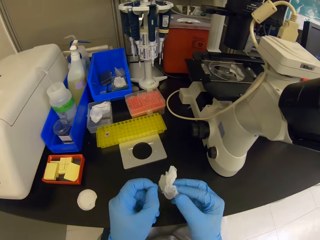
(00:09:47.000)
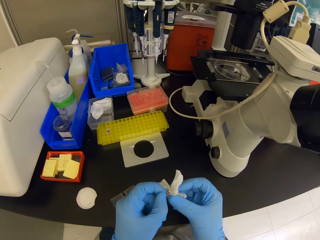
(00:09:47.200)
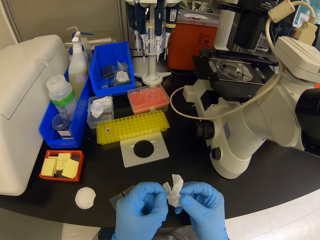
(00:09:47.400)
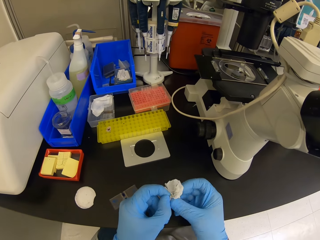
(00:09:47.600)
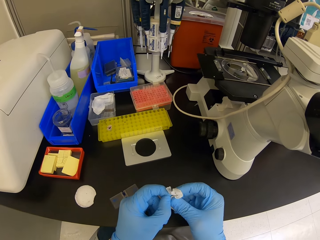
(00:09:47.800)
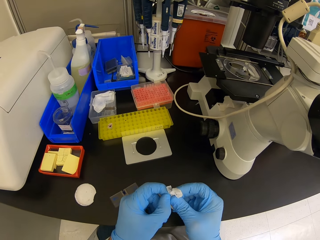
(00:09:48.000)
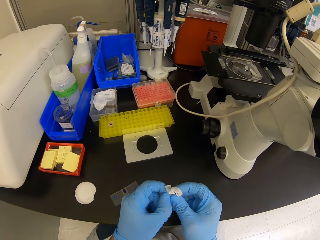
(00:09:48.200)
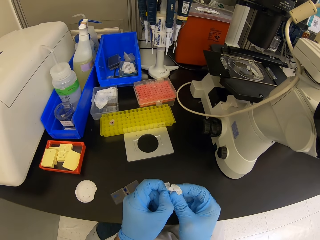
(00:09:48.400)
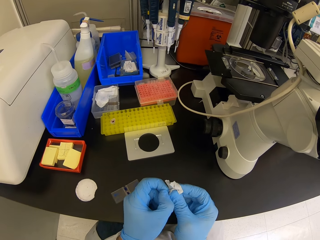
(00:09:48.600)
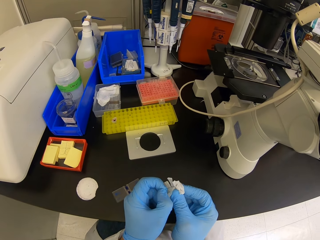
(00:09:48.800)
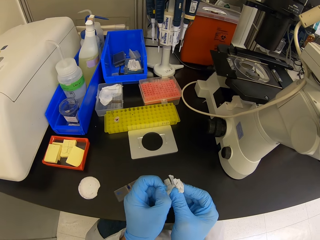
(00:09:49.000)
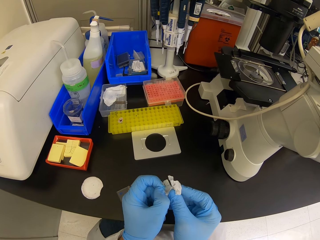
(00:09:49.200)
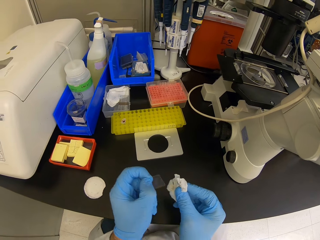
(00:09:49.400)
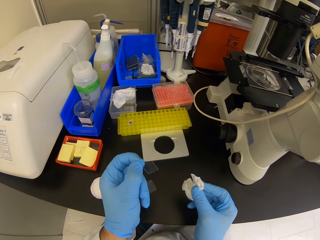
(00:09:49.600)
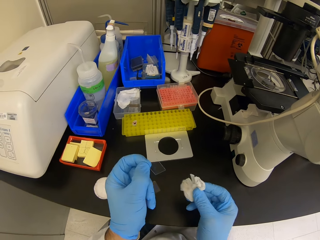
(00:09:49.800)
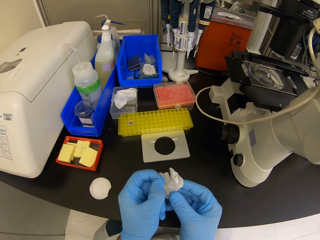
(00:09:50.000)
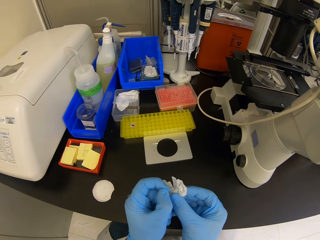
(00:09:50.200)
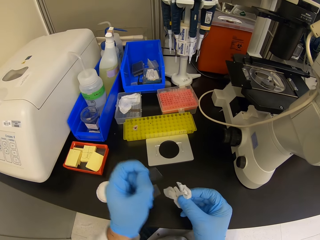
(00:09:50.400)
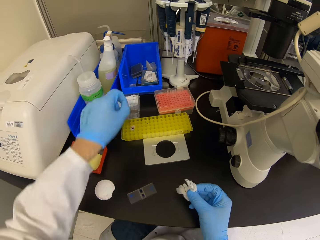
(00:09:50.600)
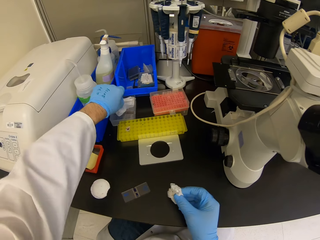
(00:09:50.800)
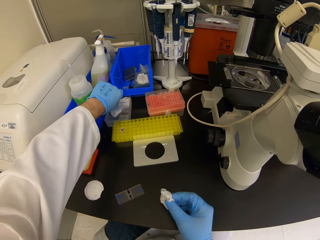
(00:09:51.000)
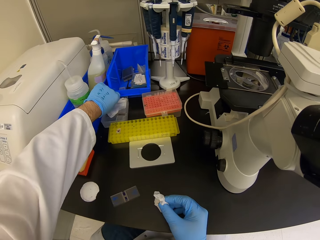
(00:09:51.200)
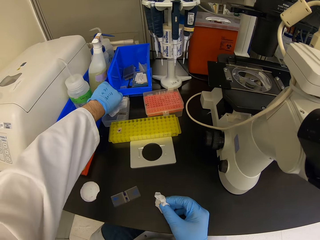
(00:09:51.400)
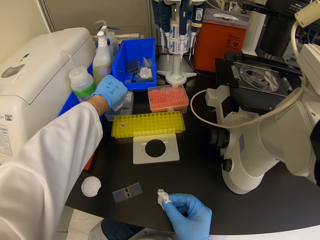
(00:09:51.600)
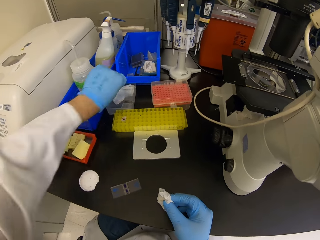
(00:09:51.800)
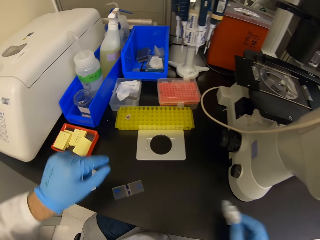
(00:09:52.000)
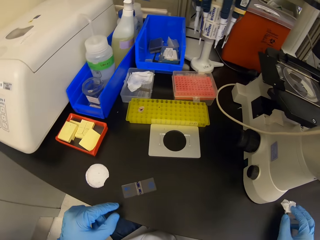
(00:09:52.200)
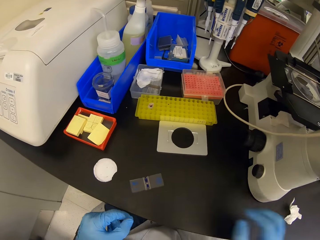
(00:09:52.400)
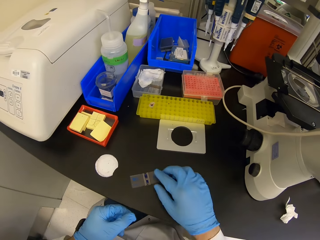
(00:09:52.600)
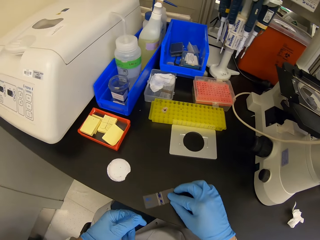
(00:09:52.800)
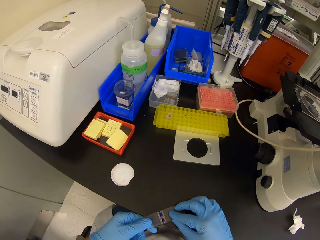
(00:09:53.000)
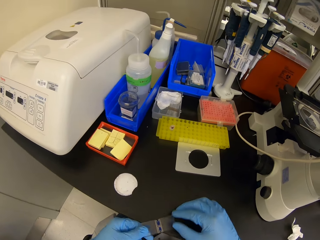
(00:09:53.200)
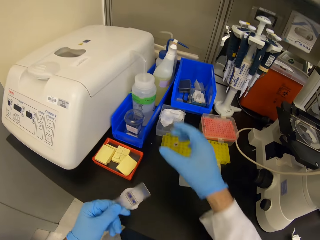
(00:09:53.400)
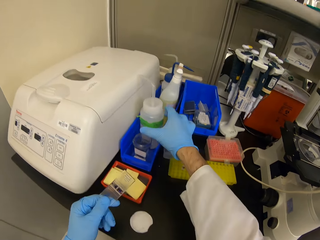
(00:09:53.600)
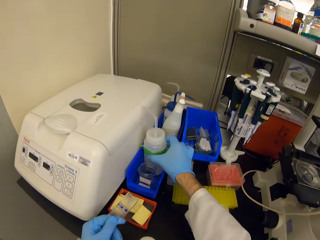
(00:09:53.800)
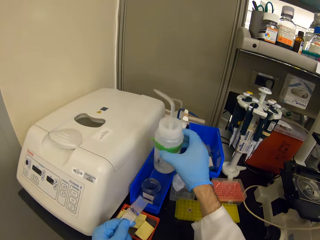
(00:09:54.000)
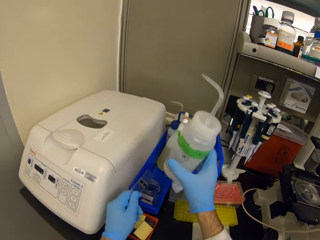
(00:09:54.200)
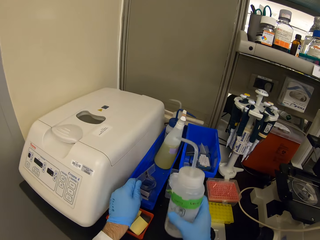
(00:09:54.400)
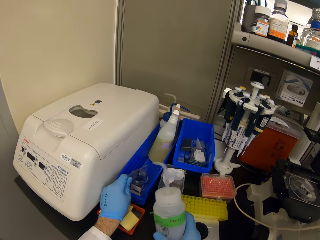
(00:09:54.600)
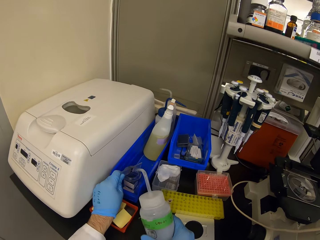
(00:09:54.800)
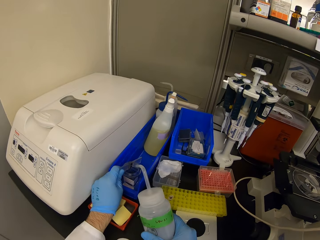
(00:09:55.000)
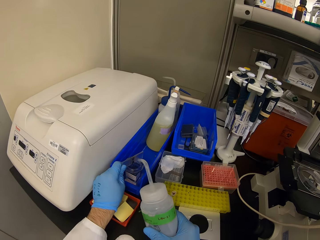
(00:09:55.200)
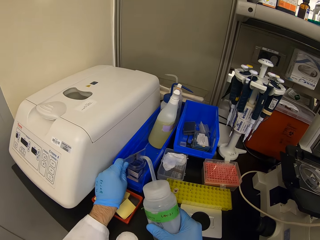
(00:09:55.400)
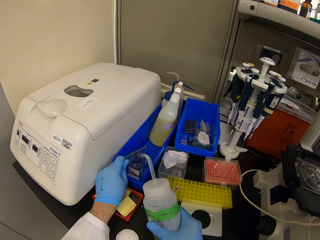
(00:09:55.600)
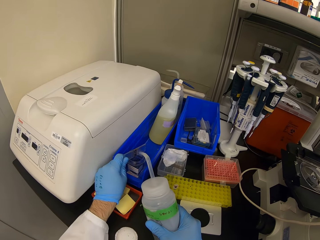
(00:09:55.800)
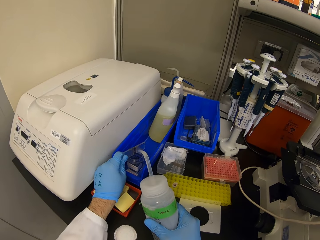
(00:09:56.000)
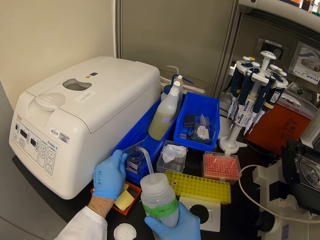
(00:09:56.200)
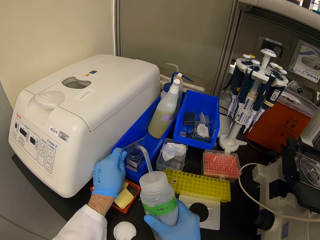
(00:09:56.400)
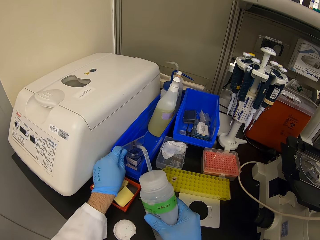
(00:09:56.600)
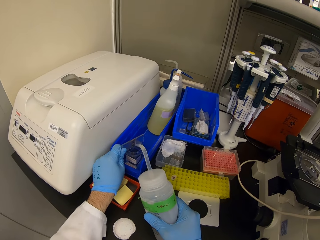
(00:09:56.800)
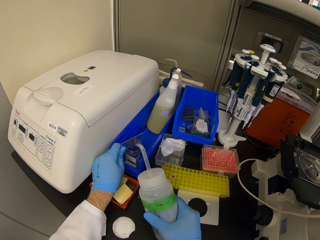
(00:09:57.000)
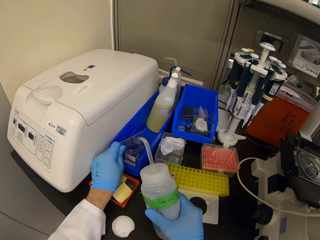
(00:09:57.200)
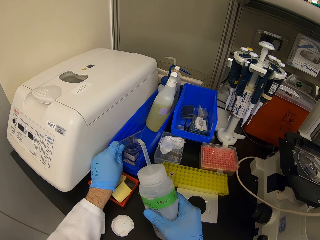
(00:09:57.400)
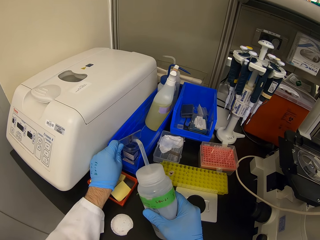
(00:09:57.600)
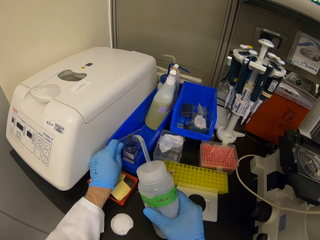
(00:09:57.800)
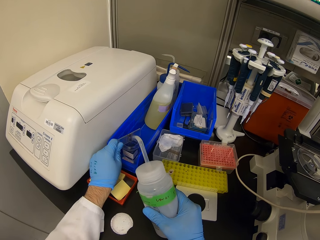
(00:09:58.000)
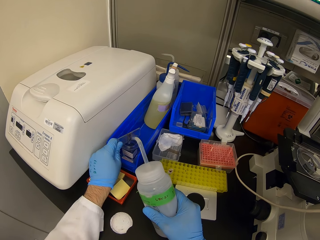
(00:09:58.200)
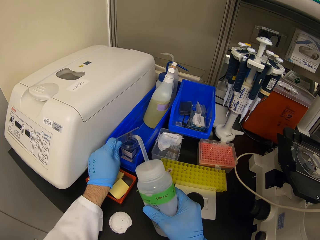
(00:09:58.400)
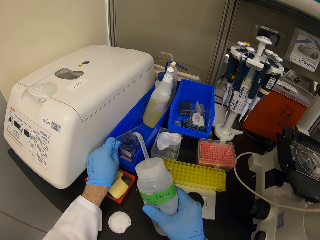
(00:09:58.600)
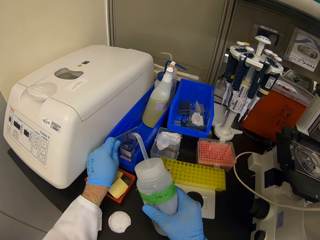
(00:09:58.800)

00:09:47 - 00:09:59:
The camera wearer wipes a piece of glass with a wipe. They place the piece of glass down on the table, place the wipe down, and pick the glass with both hands. They pick a bottle. They wash the glass with water. They pour something from the bottle.

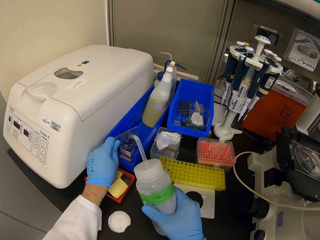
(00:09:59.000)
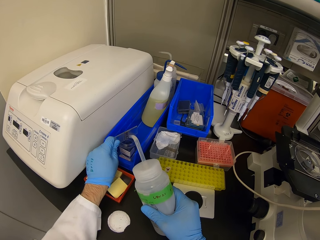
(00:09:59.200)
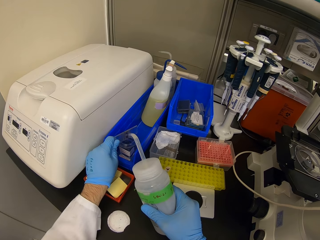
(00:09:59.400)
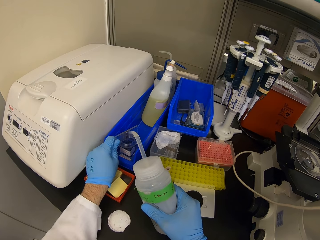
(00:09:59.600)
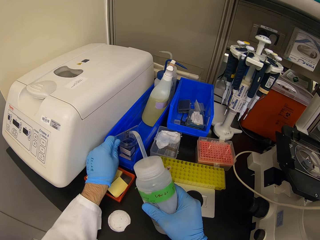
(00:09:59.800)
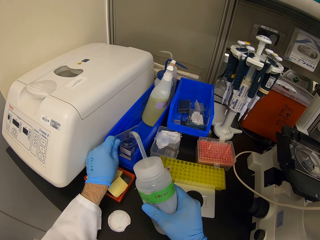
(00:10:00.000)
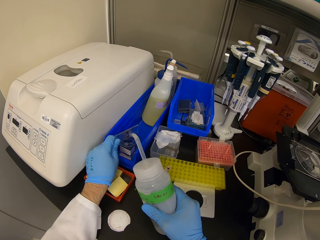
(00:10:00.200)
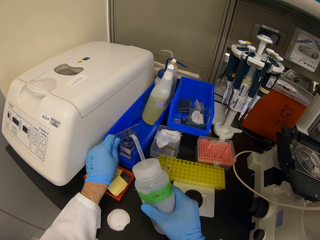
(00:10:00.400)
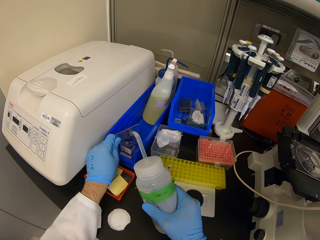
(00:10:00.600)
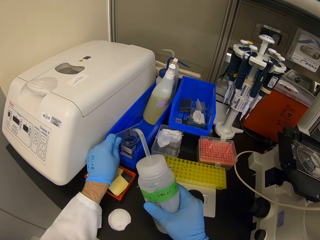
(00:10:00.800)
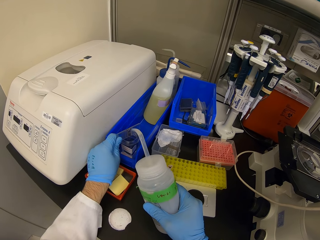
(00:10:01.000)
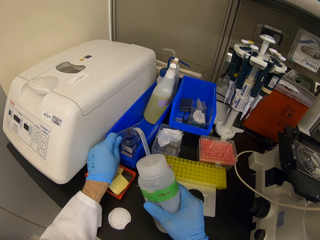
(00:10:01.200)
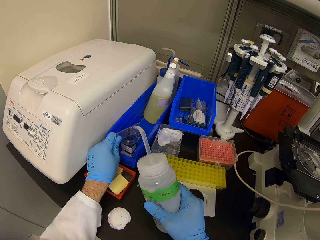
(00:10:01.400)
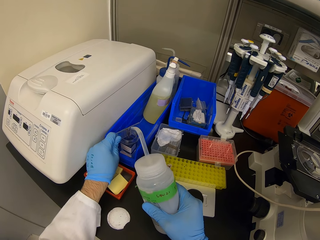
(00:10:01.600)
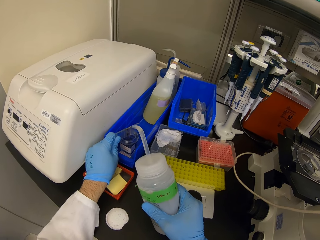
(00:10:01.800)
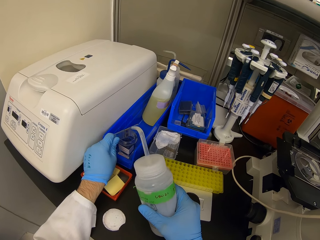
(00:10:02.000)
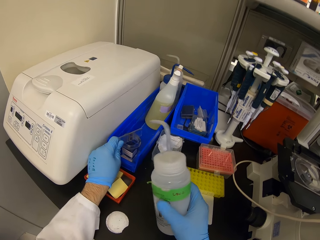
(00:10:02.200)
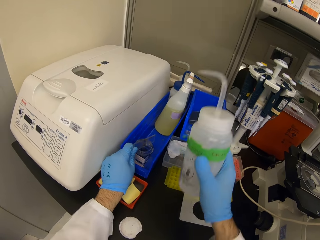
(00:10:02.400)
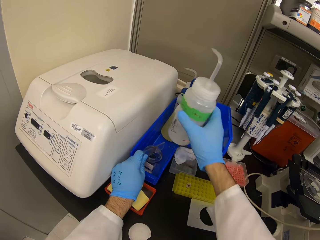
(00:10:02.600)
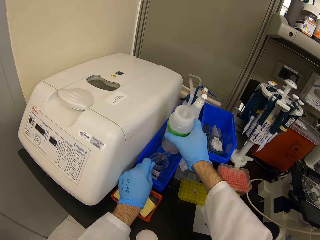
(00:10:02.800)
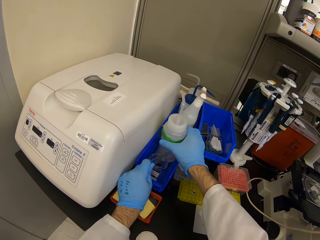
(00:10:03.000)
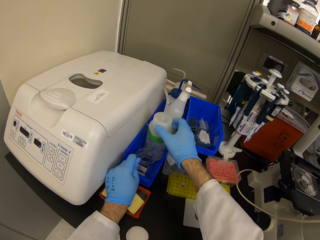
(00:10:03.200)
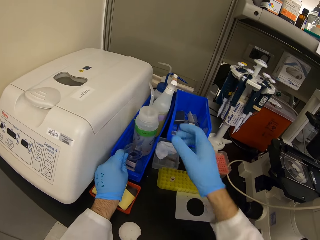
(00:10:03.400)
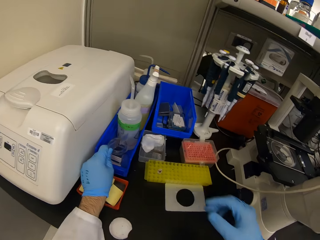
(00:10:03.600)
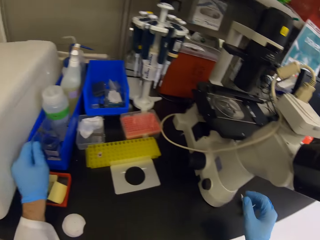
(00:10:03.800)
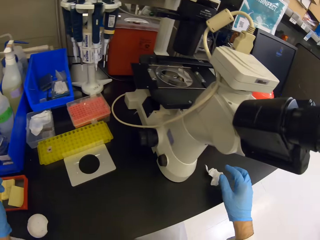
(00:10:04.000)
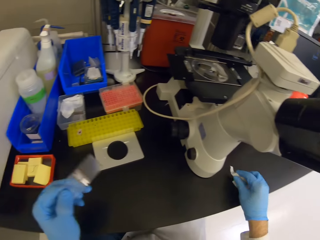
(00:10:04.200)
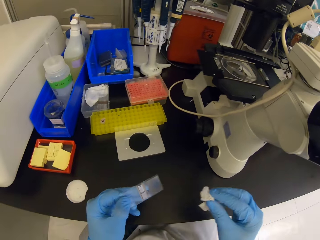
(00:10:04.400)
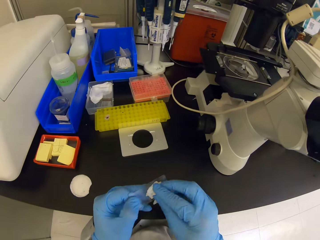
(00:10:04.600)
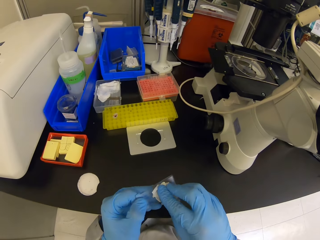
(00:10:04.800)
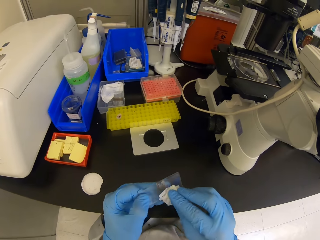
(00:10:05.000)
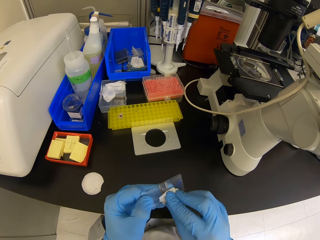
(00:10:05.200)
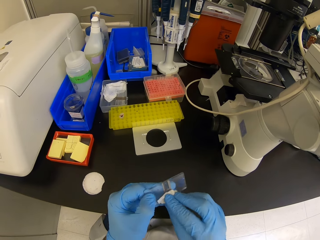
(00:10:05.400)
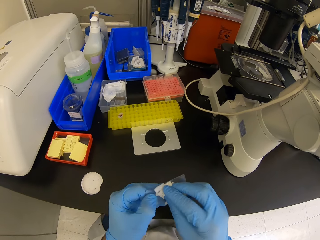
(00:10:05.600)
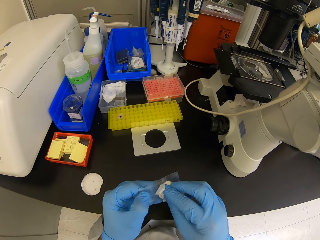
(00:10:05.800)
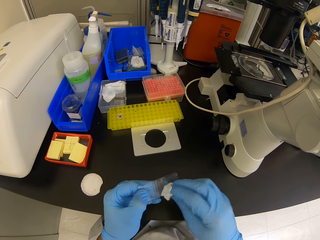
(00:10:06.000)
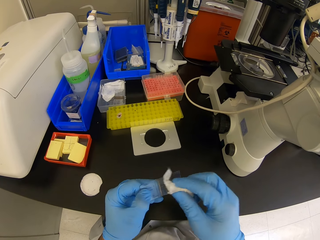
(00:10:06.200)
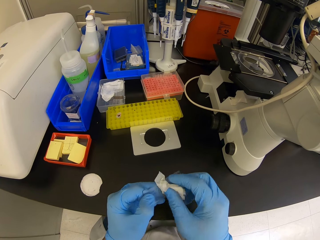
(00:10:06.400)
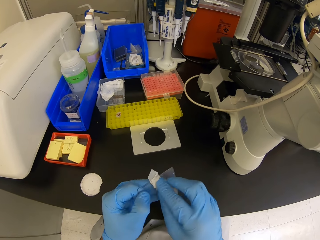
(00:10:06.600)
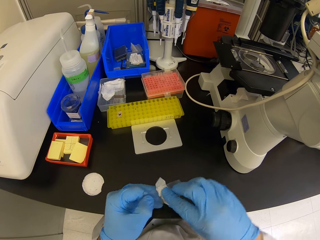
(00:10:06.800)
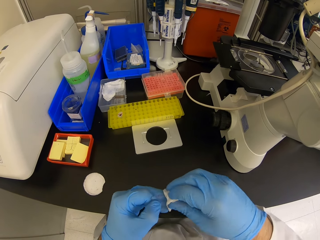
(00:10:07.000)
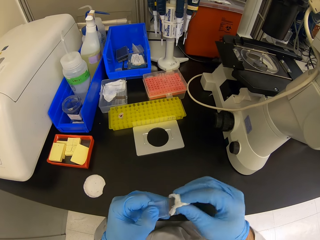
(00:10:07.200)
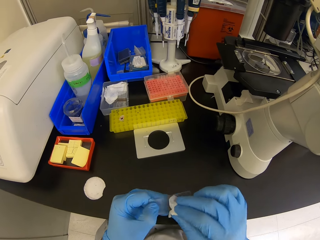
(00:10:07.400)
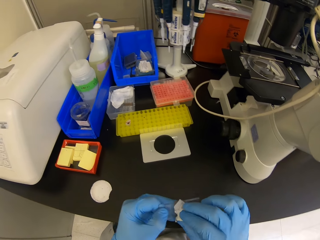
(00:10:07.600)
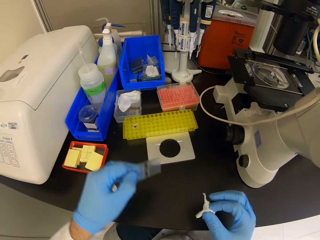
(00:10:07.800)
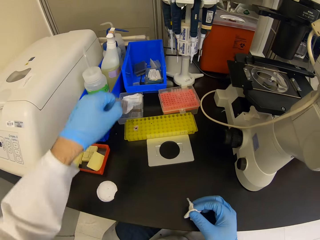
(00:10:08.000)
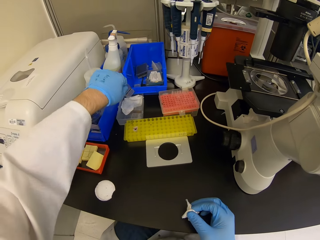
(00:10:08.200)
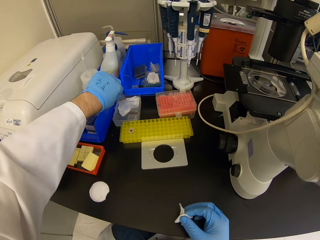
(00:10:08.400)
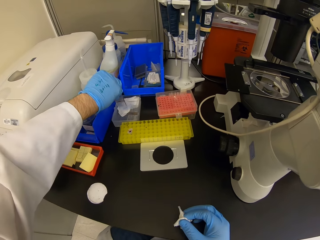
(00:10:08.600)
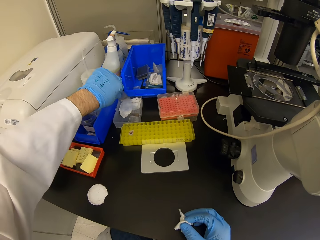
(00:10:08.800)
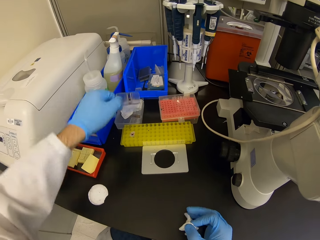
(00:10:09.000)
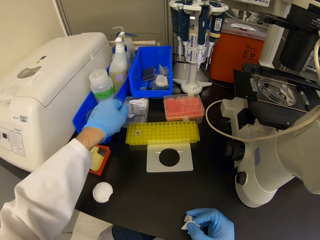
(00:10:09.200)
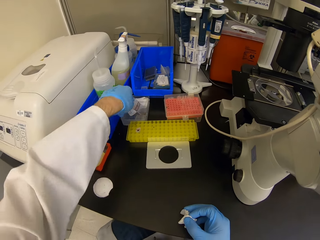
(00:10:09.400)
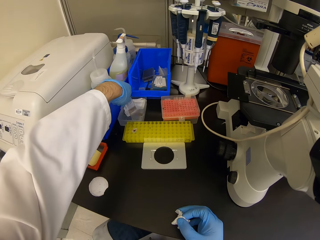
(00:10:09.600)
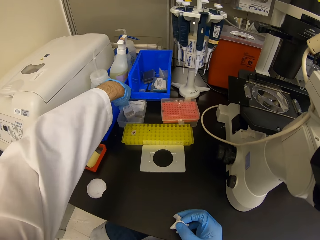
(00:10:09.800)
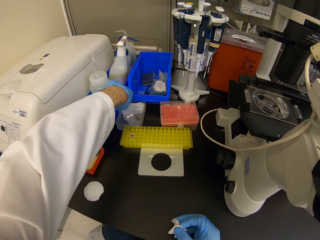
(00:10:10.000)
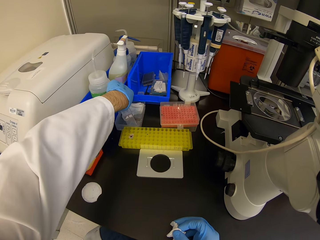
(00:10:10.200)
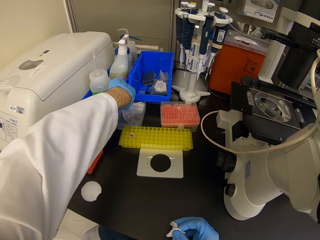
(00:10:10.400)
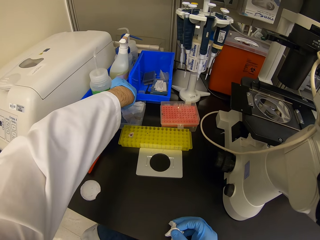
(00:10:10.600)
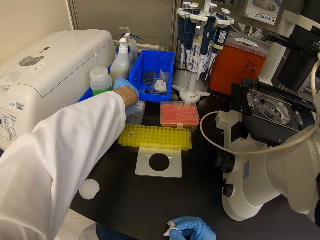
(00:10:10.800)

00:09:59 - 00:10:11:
The camera wearer puts the water bottle down. They pick the wipe with the right hand. They wipe the glass with the wipe. They put the glass down. They dip the piece of glass in a container.
